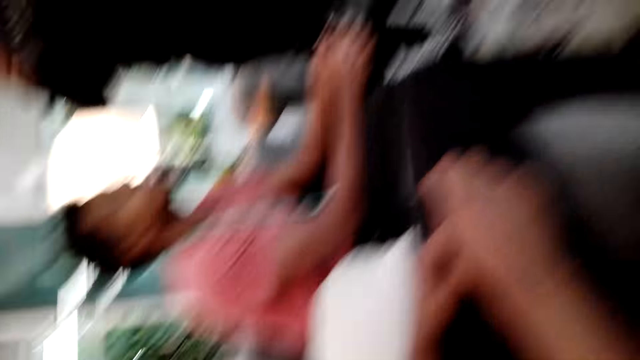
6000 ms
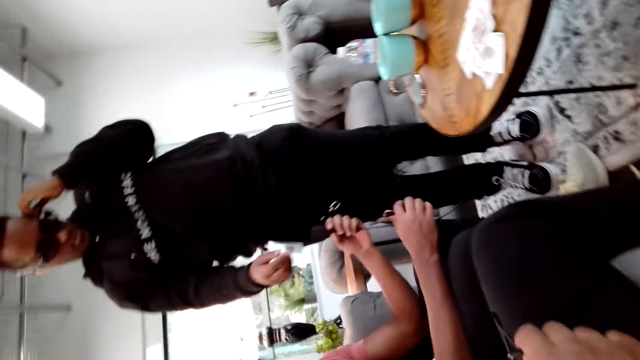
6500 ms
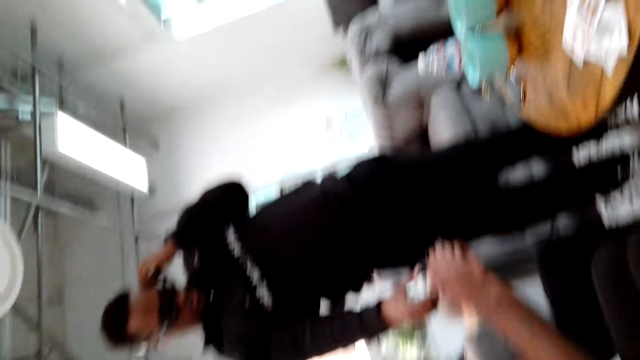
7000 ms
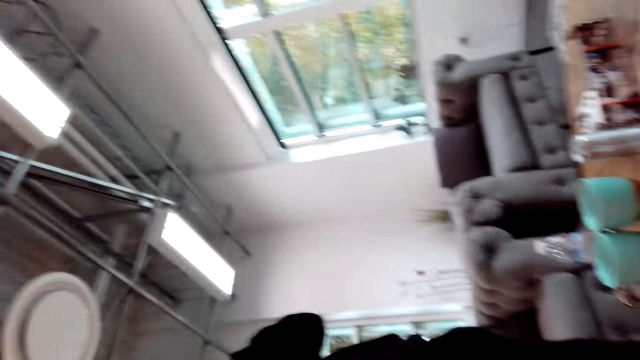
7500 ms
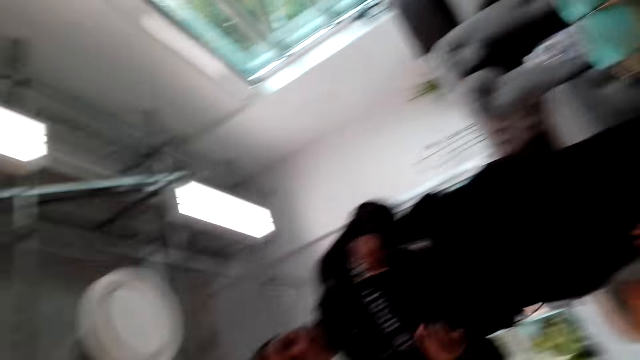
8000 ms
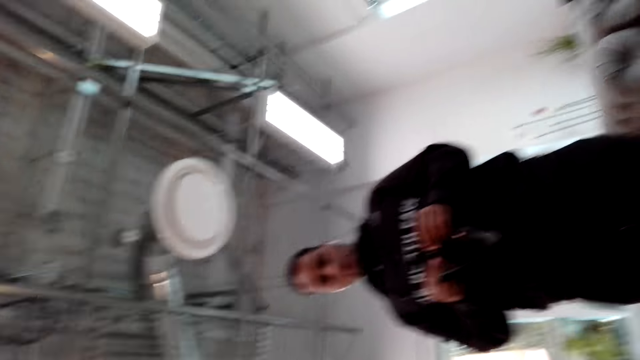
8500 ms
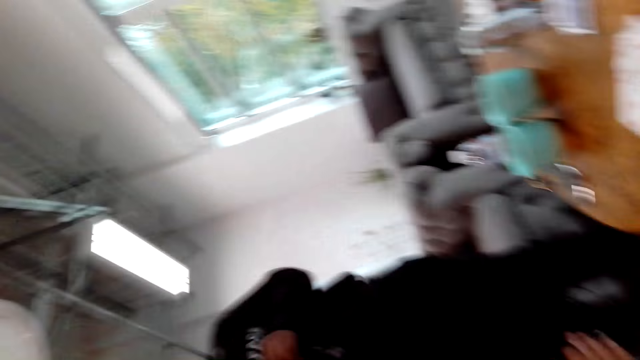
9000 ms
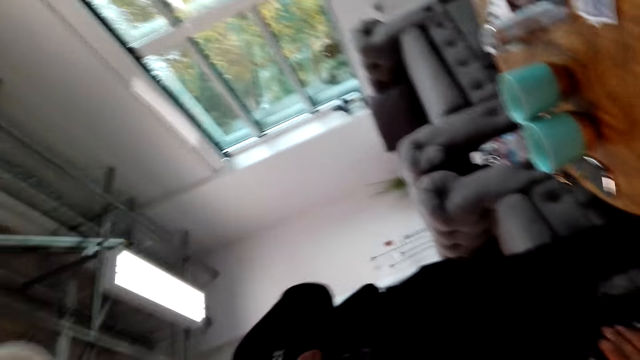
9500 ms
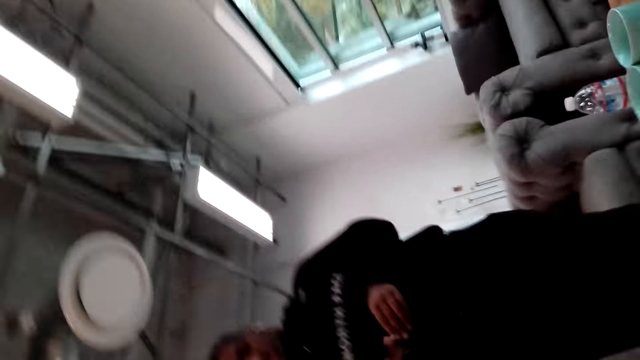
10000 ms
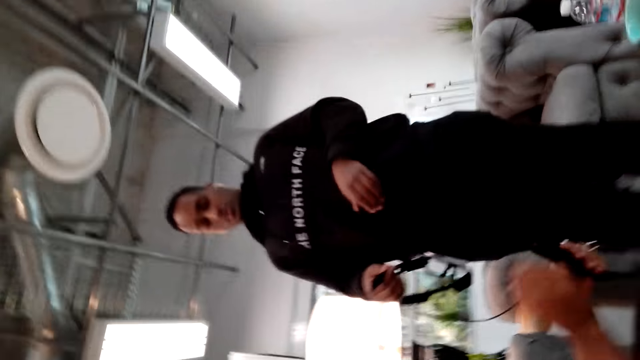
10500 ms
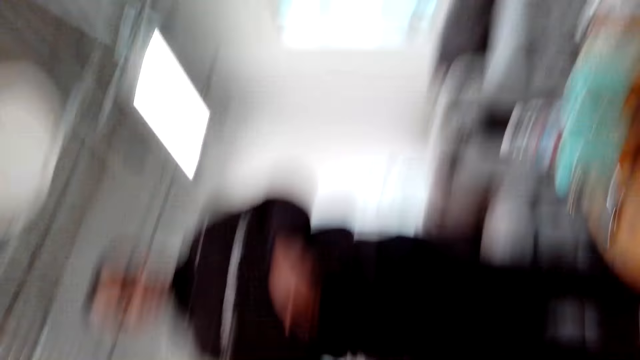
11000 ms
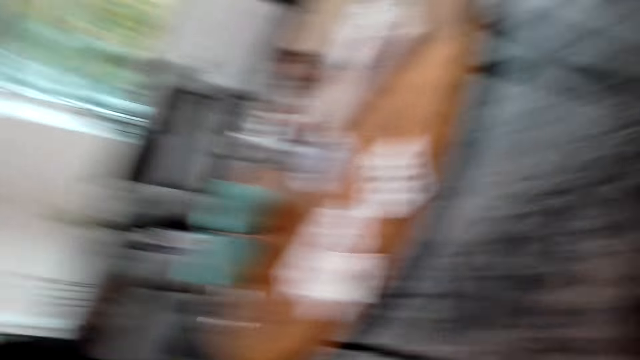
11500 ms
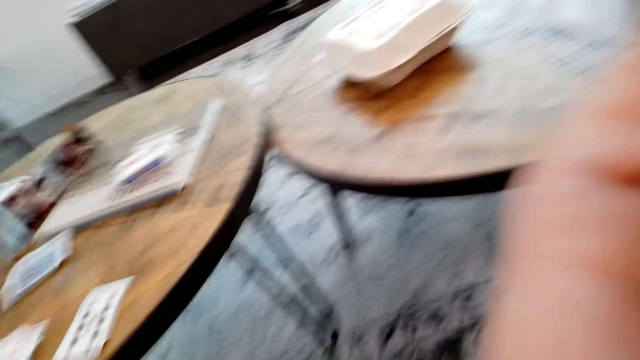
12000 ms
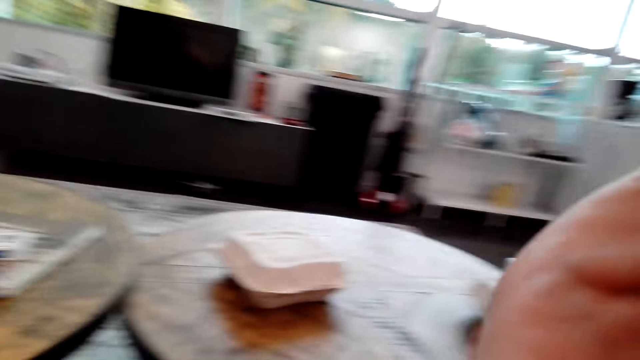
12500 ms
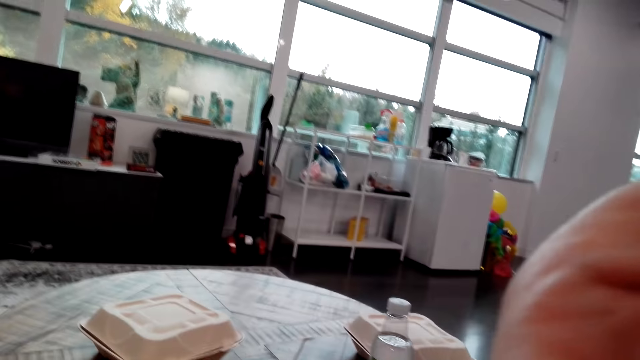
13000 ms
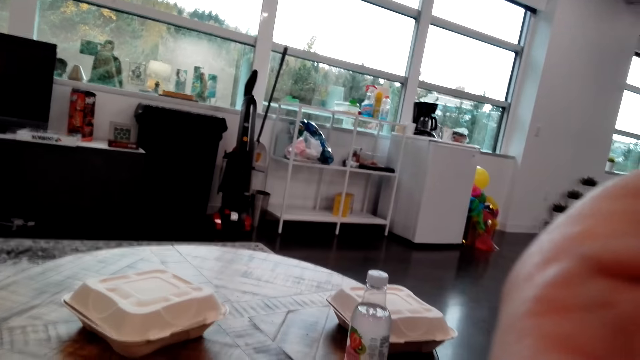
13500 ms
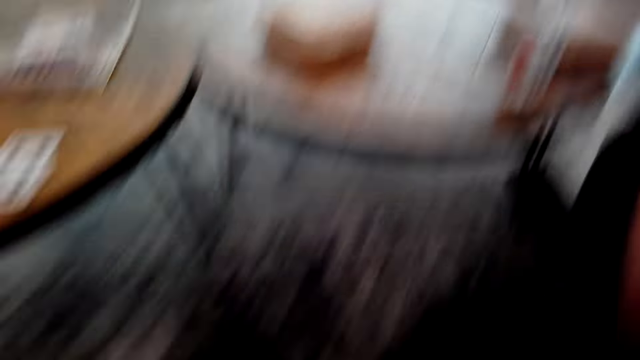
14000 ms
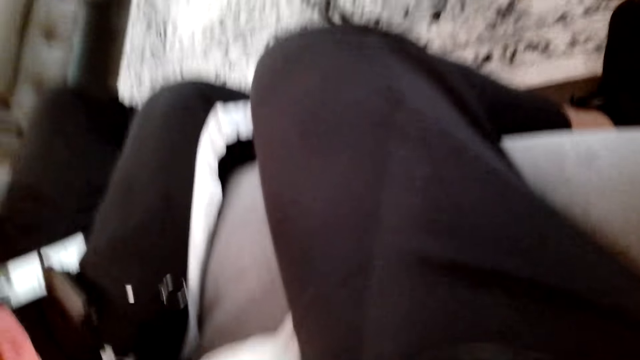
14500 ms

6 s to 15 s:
The camera wearer looks around the room. A man removes the glasses. The camera wearer moves the head.

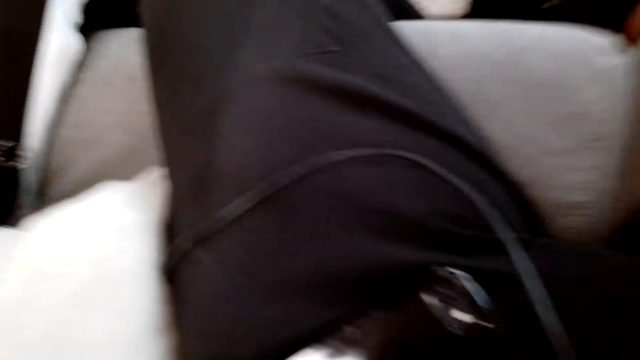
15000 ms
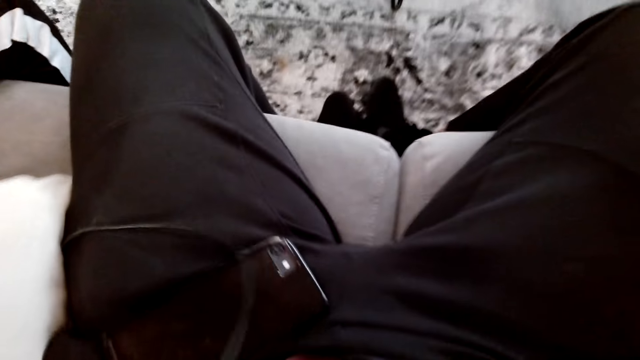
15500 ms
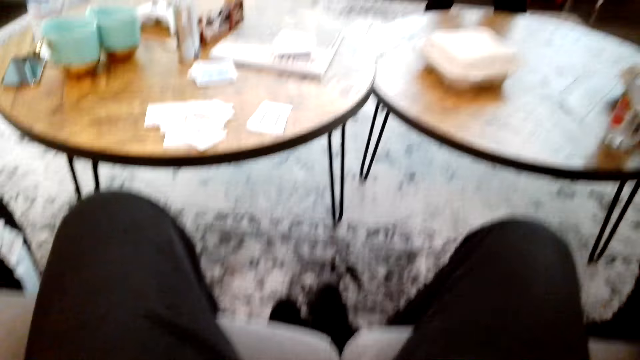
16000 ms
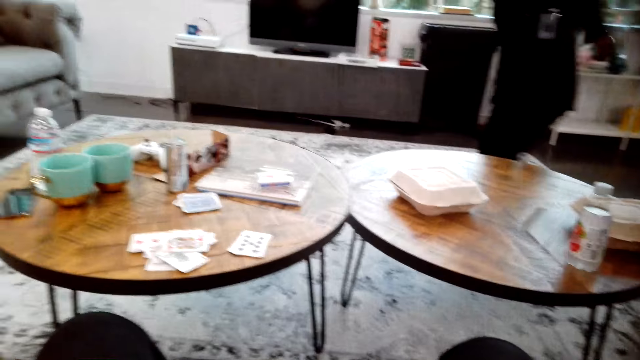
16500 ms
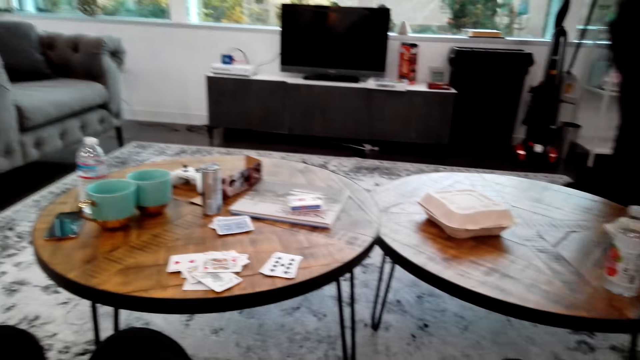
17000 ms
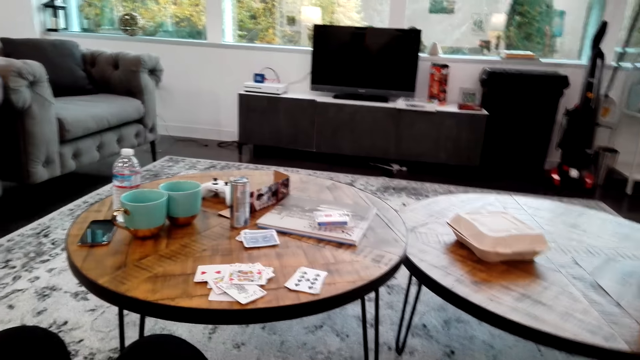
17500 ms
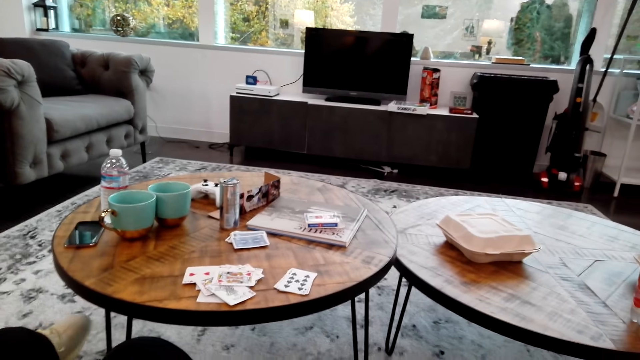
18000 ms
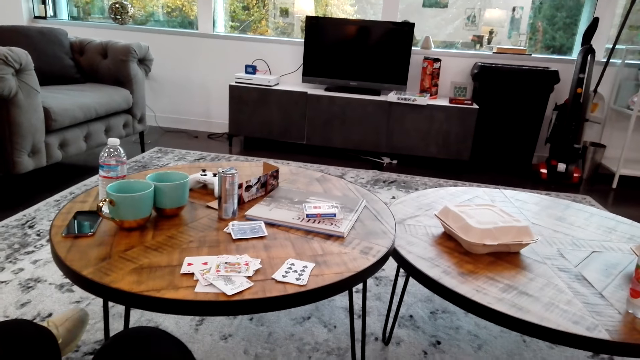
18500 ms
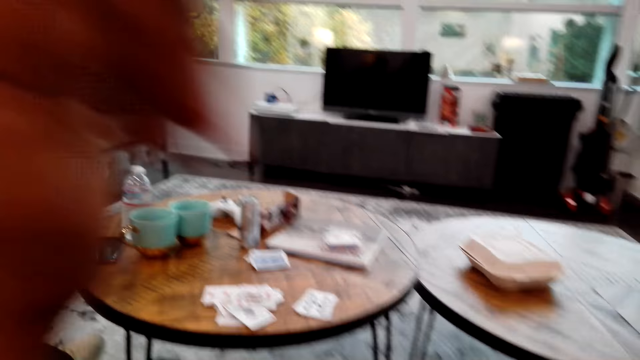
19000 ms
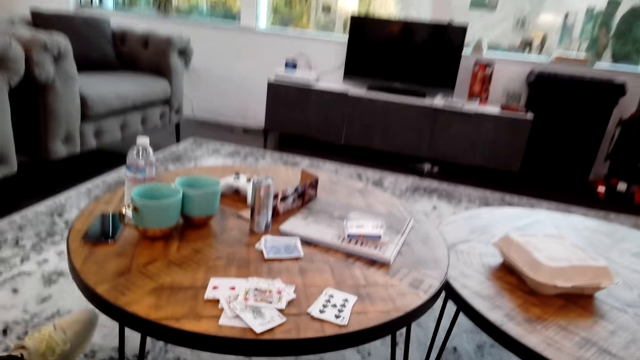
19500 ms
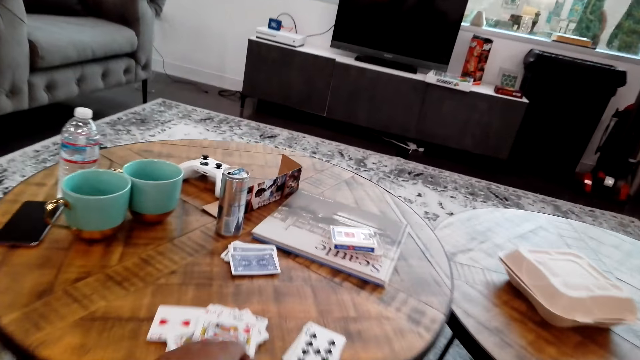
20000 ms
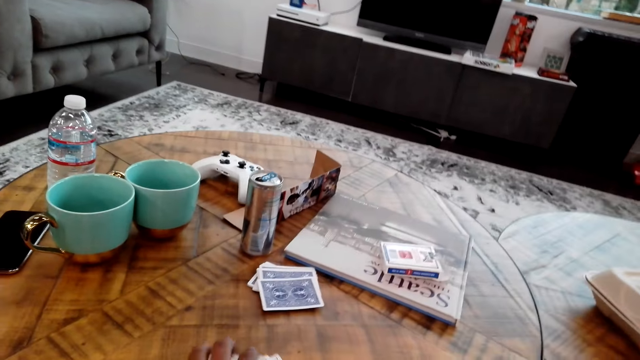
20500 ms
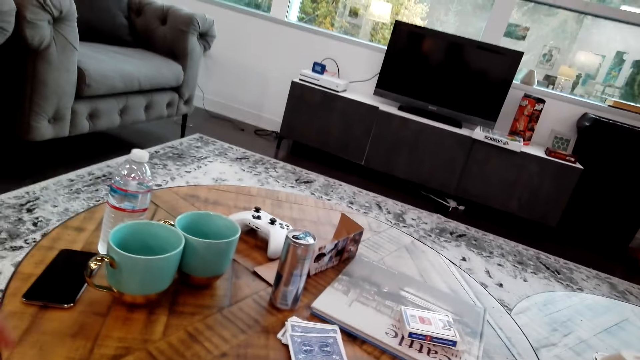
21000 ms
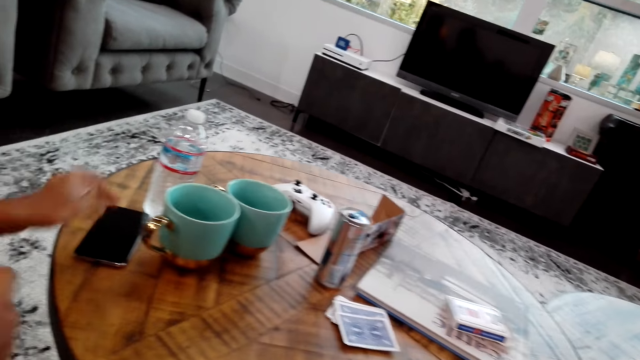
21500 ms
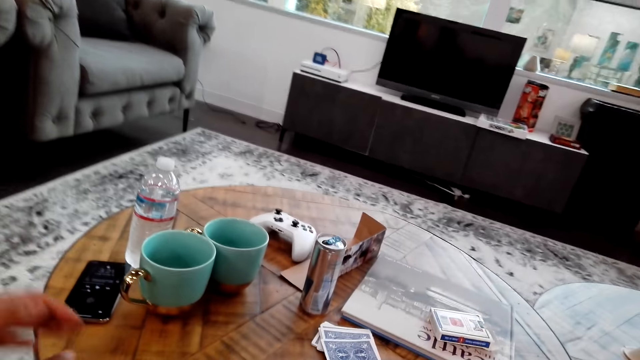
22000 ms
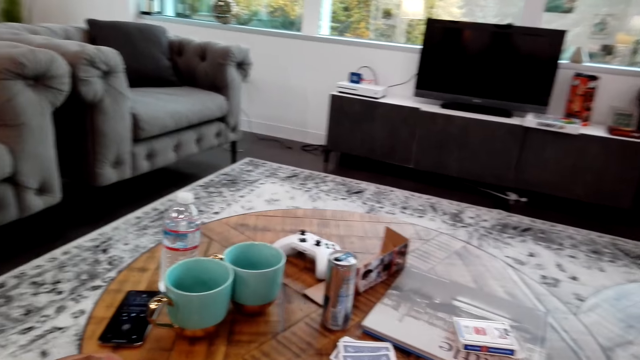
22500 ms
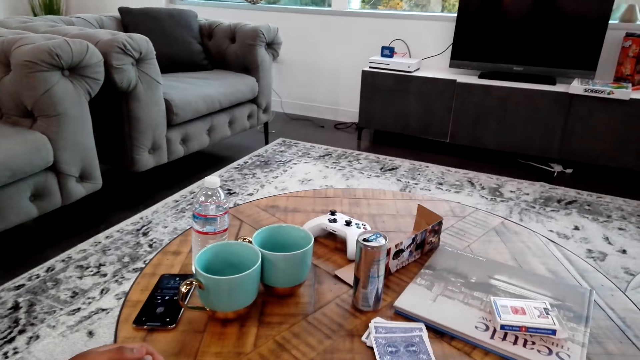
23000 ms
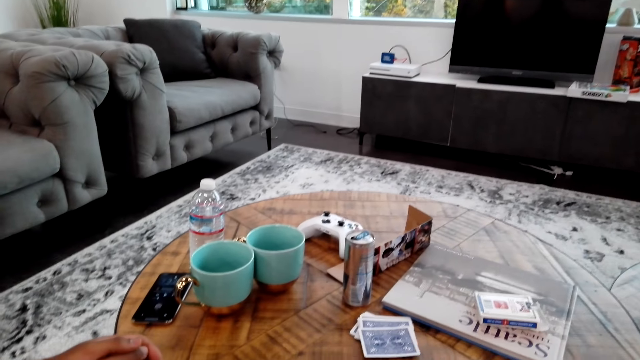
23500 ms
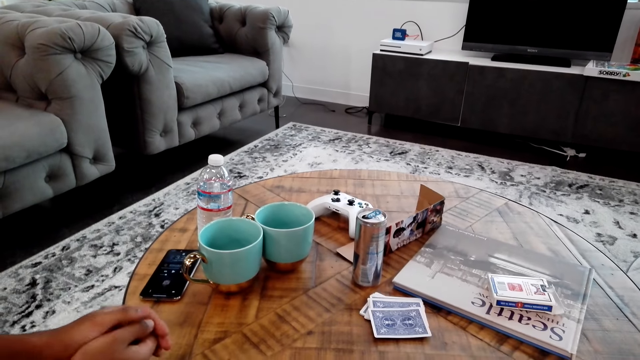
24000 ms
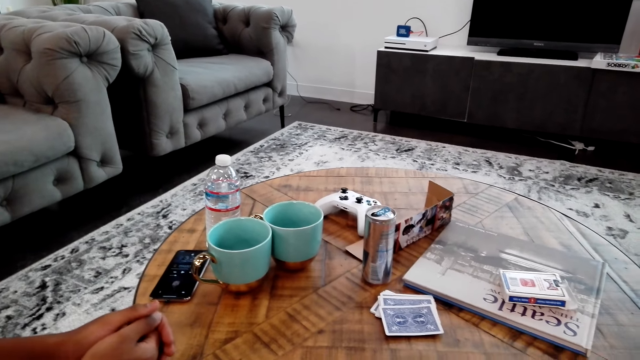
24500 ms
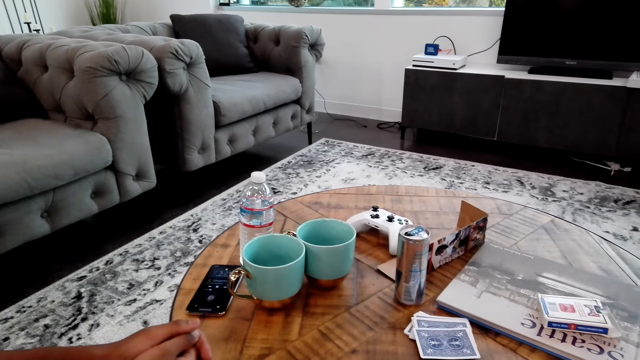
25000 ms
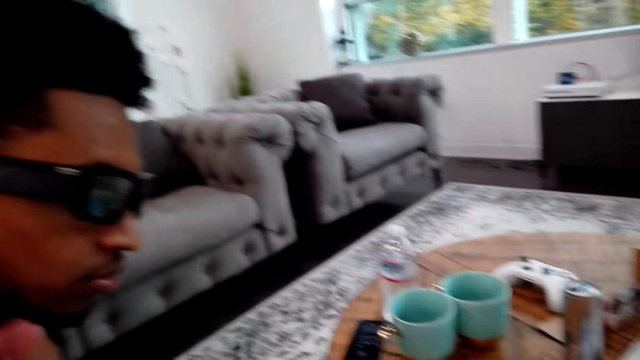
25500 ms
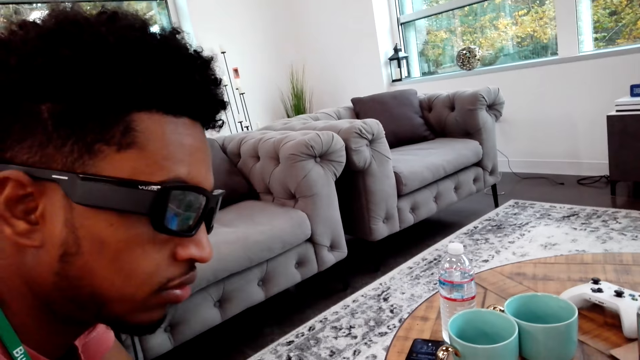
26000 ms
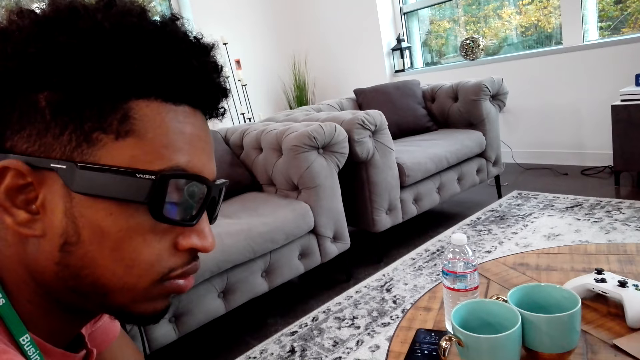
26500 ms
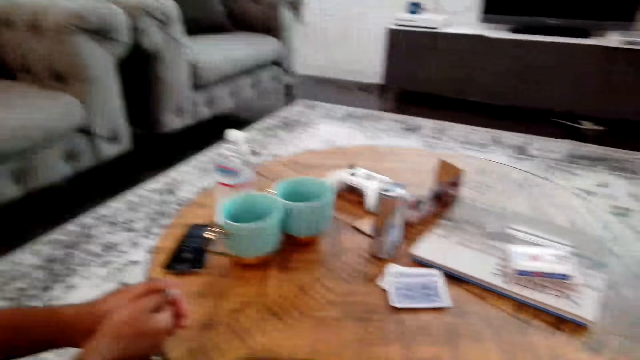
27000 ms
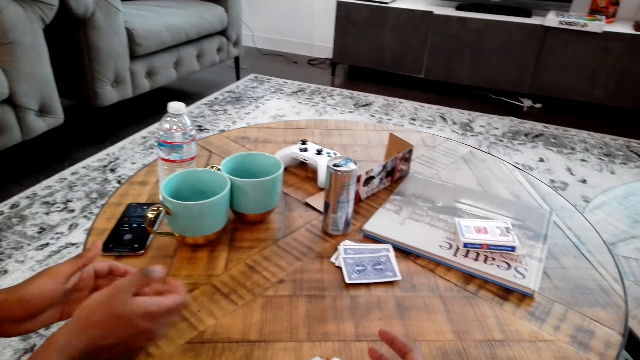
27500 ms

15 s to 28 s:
A man walks on the floor. The camera wearer moves the hand and moves cards on the table. Another man touches the phone. The camera wearer looks at the other man.
